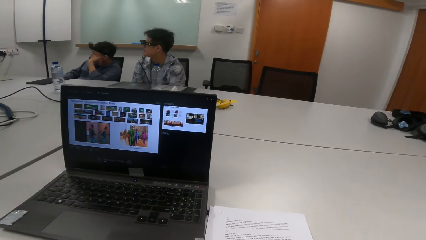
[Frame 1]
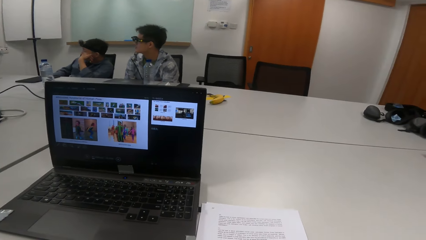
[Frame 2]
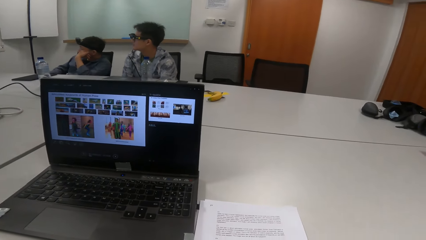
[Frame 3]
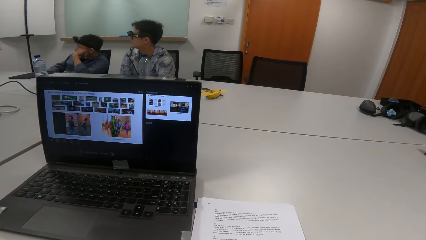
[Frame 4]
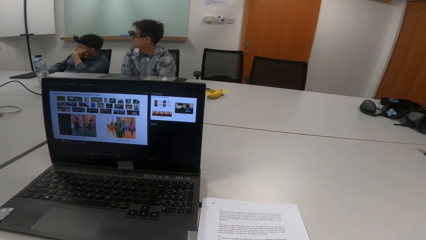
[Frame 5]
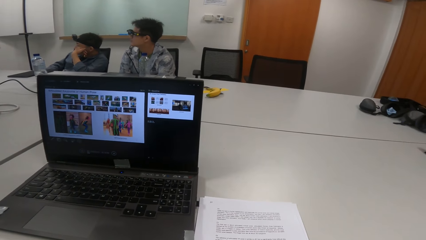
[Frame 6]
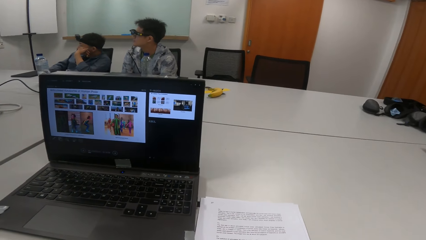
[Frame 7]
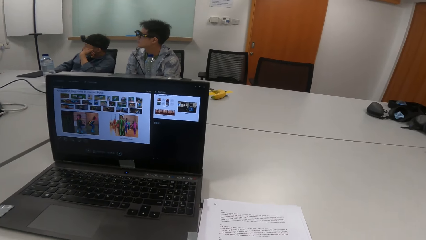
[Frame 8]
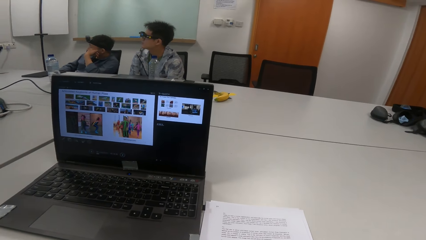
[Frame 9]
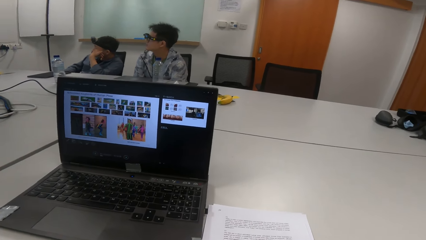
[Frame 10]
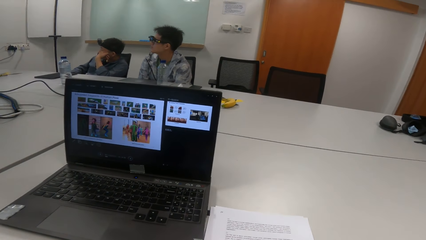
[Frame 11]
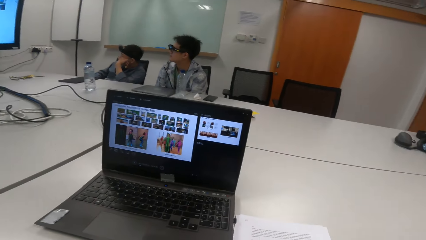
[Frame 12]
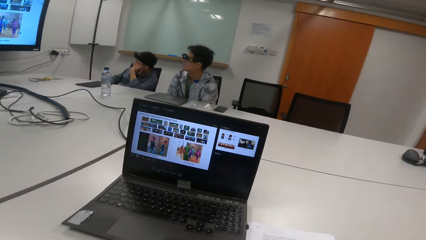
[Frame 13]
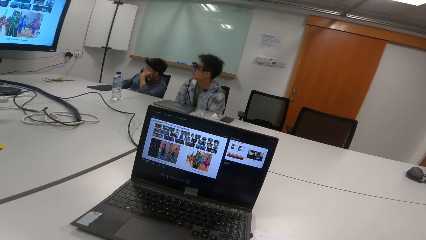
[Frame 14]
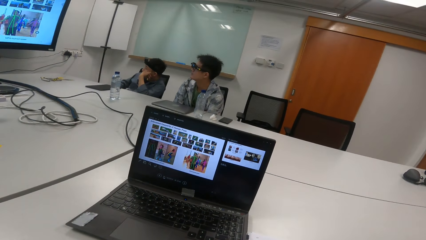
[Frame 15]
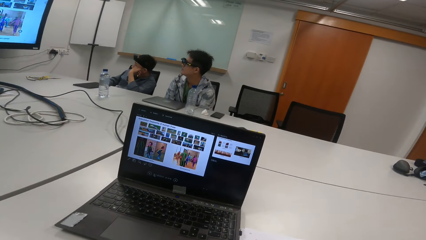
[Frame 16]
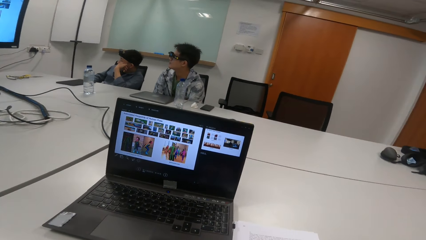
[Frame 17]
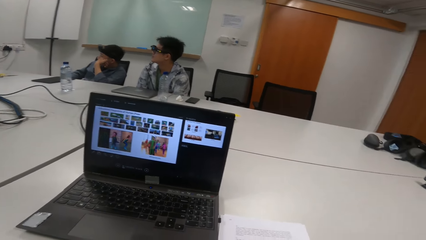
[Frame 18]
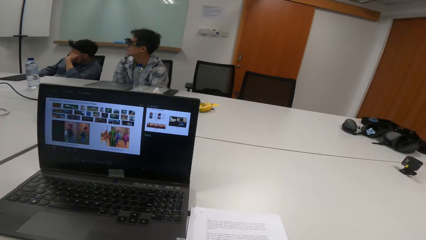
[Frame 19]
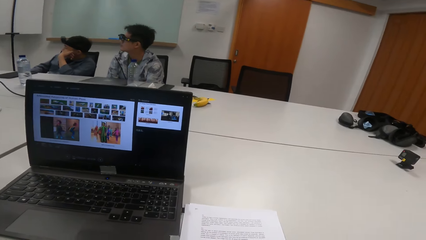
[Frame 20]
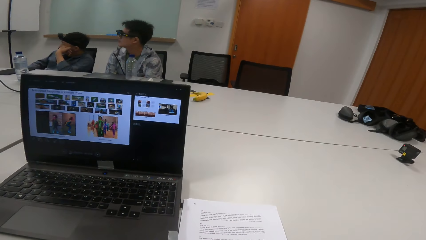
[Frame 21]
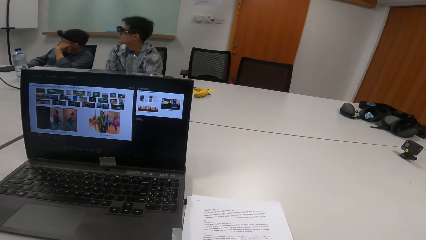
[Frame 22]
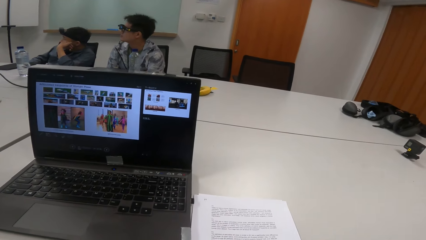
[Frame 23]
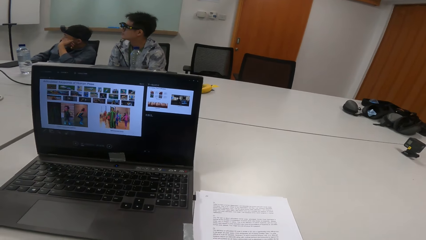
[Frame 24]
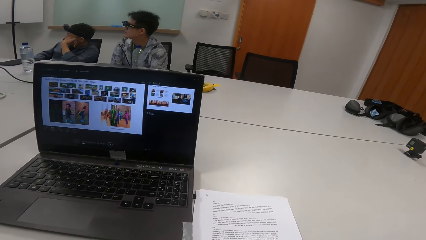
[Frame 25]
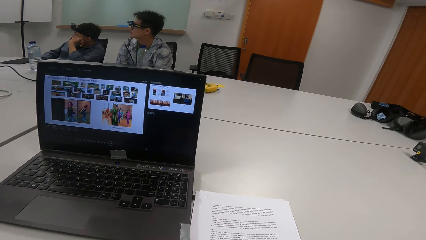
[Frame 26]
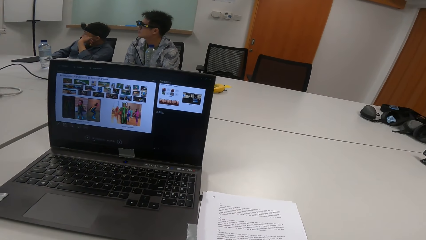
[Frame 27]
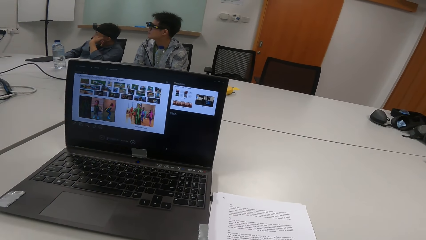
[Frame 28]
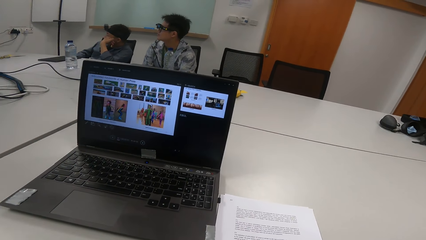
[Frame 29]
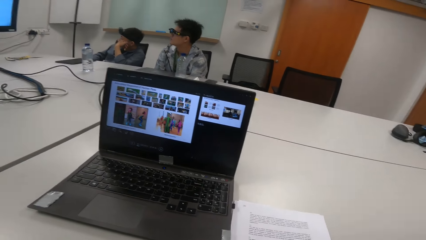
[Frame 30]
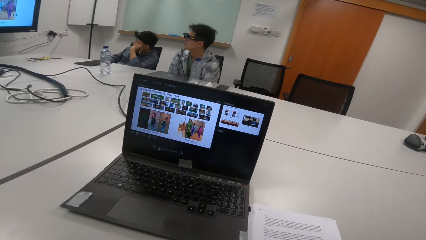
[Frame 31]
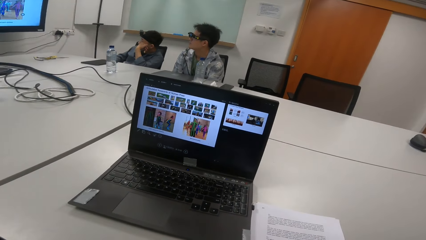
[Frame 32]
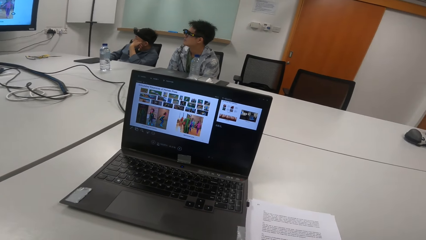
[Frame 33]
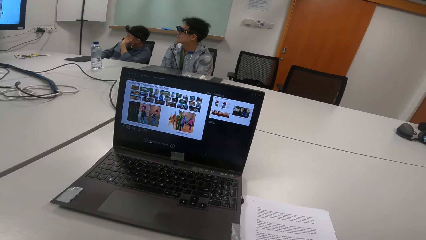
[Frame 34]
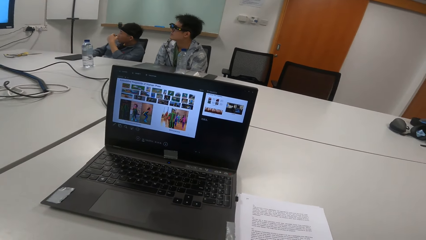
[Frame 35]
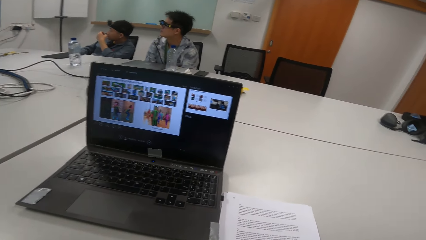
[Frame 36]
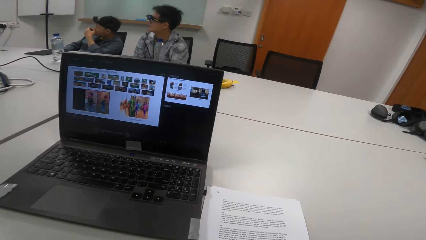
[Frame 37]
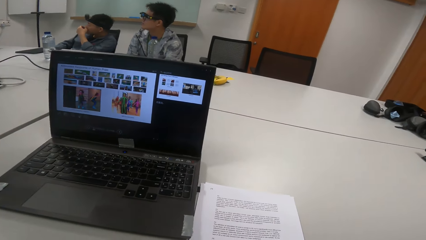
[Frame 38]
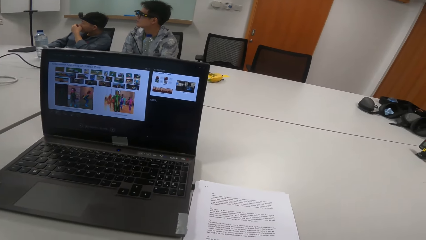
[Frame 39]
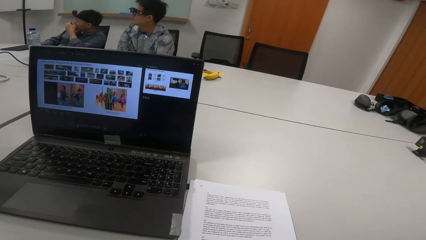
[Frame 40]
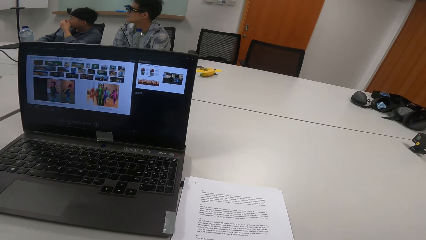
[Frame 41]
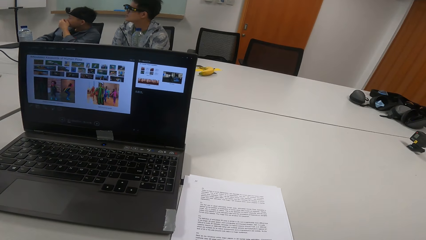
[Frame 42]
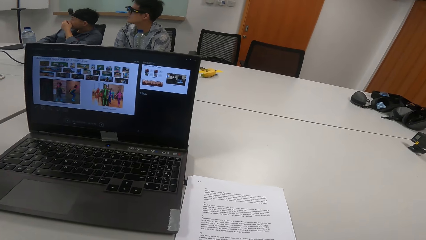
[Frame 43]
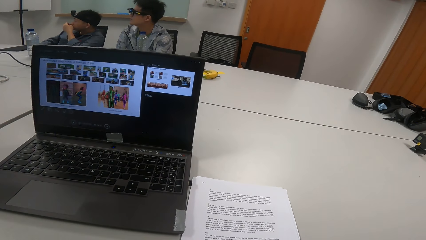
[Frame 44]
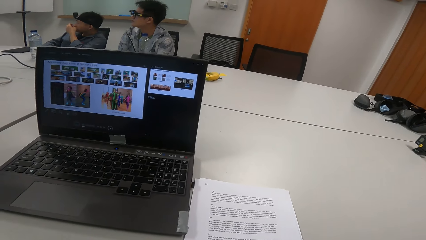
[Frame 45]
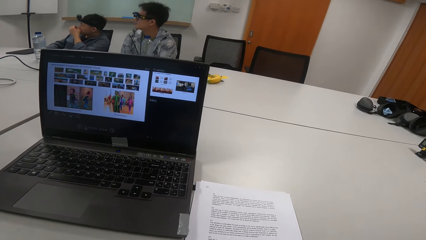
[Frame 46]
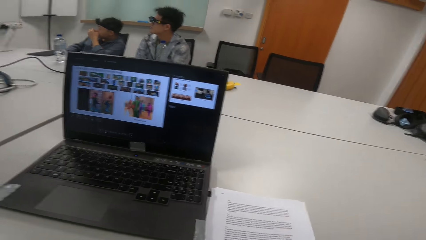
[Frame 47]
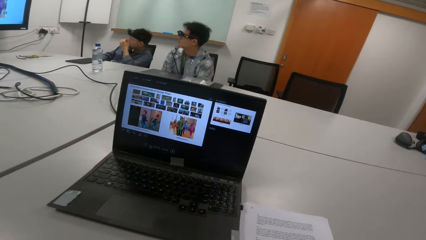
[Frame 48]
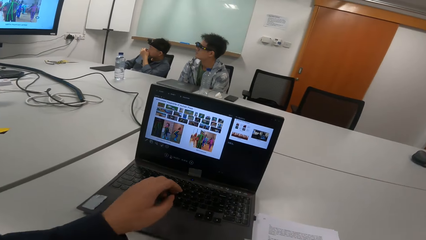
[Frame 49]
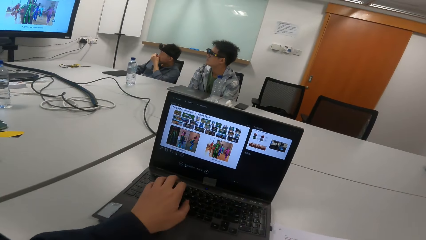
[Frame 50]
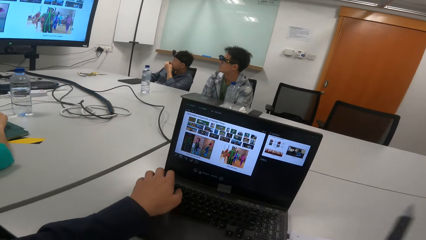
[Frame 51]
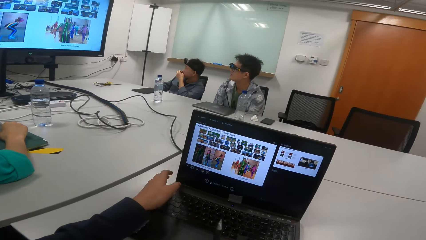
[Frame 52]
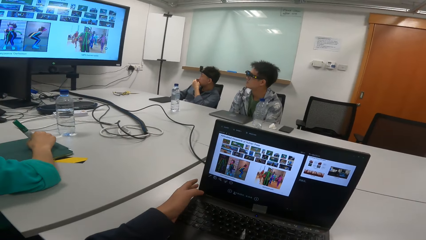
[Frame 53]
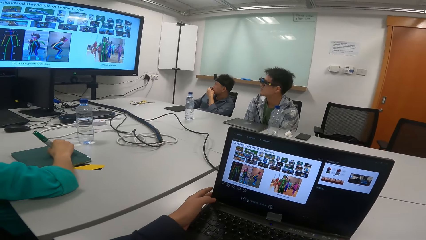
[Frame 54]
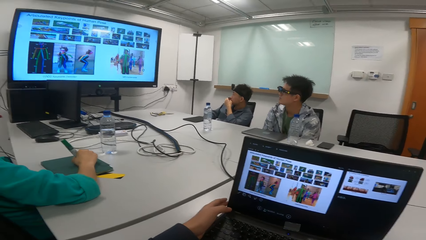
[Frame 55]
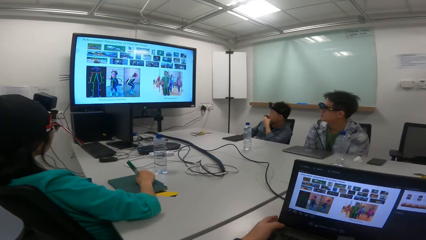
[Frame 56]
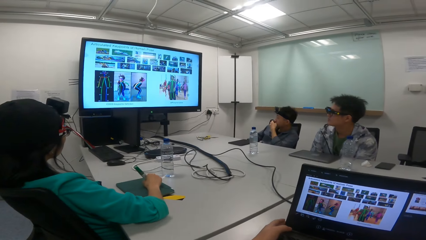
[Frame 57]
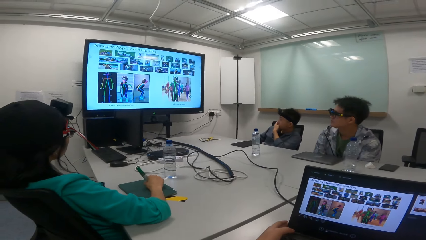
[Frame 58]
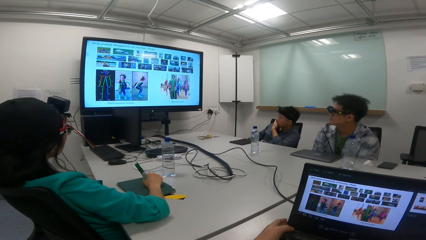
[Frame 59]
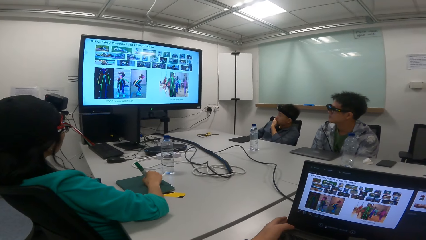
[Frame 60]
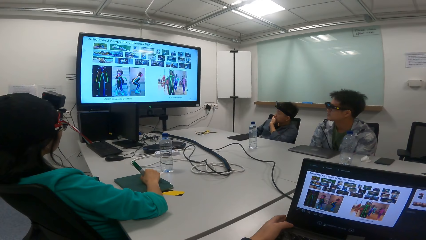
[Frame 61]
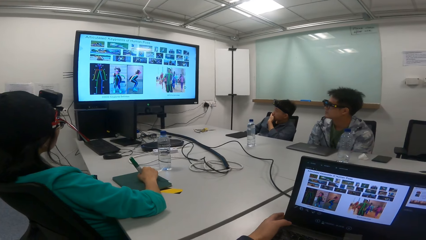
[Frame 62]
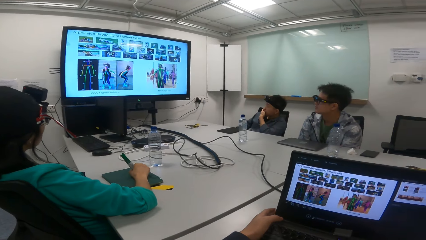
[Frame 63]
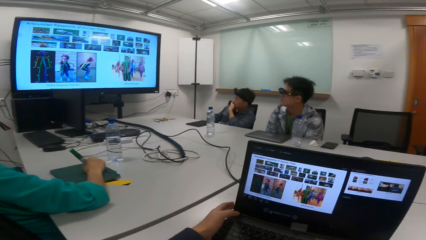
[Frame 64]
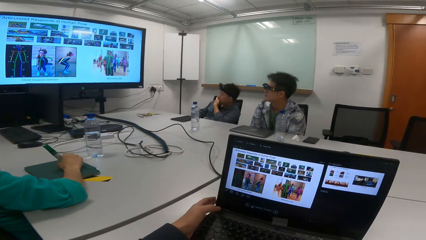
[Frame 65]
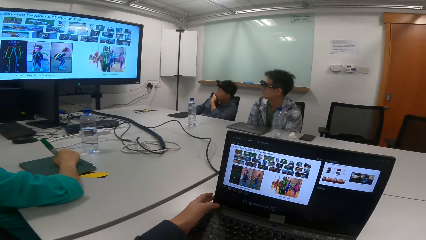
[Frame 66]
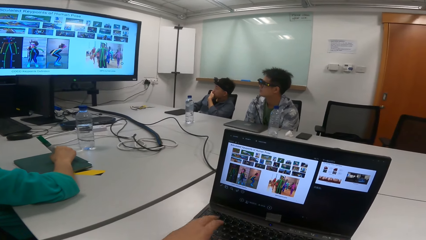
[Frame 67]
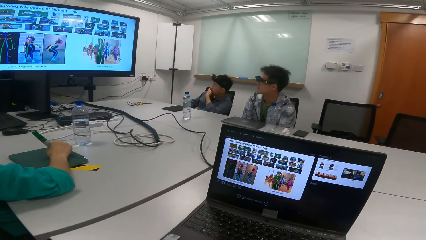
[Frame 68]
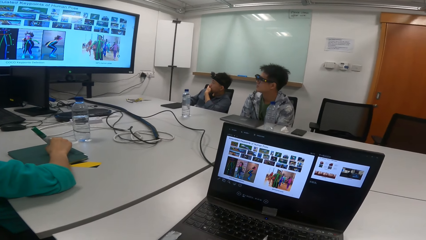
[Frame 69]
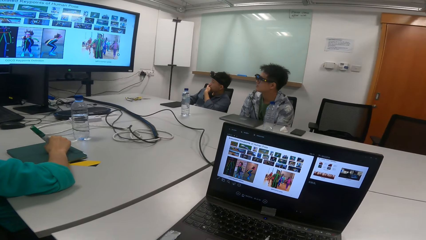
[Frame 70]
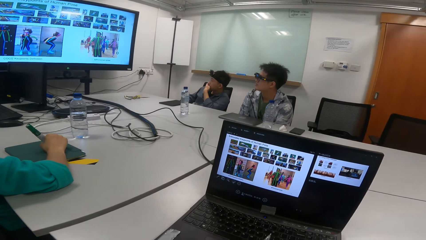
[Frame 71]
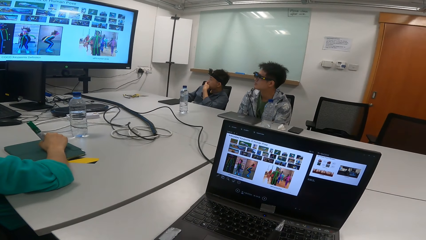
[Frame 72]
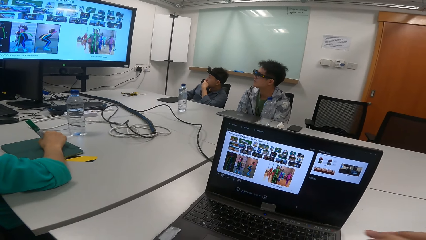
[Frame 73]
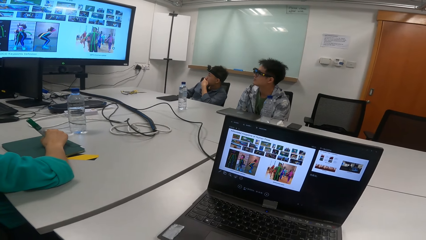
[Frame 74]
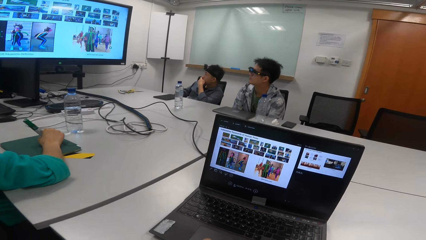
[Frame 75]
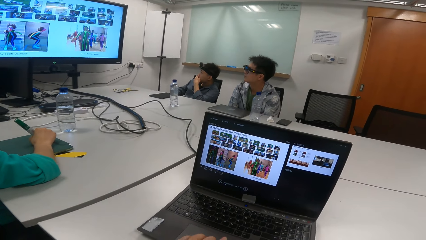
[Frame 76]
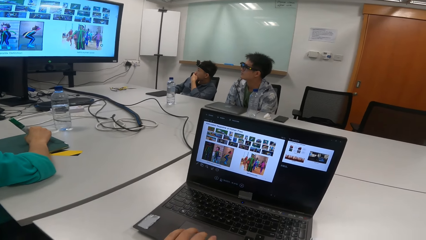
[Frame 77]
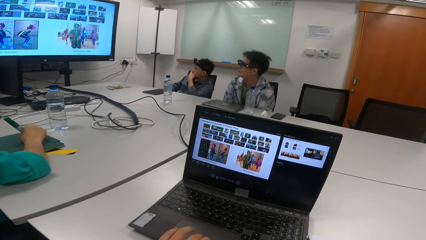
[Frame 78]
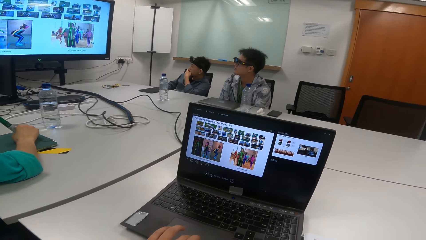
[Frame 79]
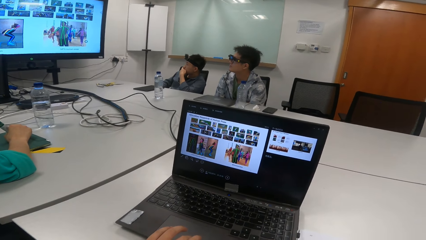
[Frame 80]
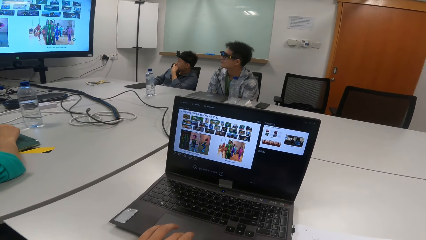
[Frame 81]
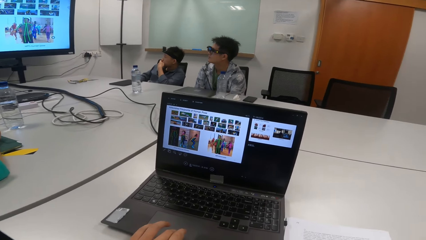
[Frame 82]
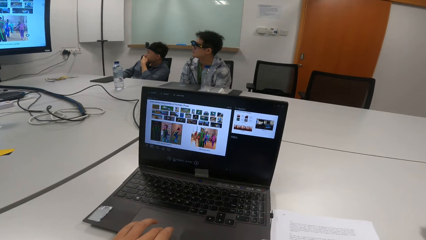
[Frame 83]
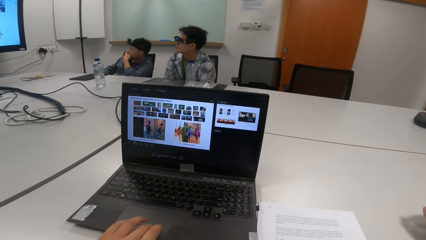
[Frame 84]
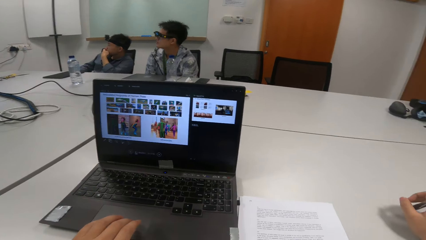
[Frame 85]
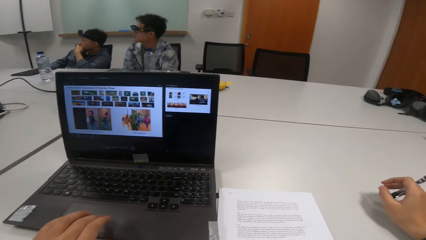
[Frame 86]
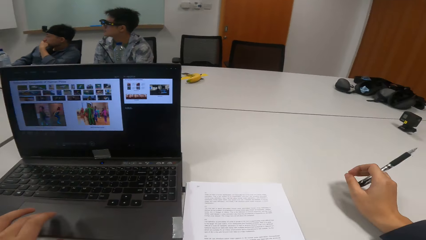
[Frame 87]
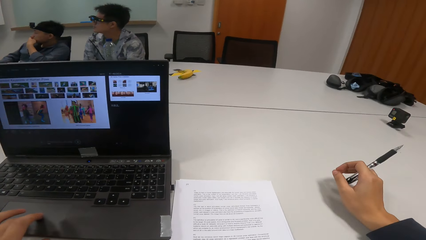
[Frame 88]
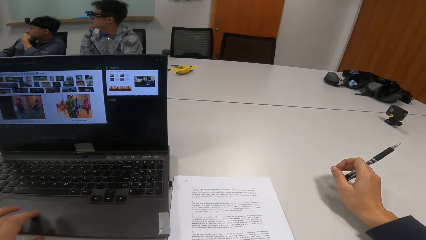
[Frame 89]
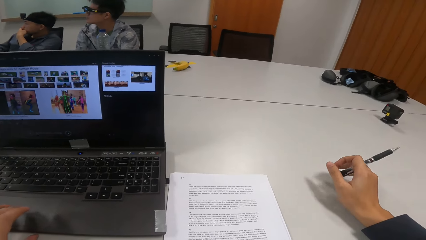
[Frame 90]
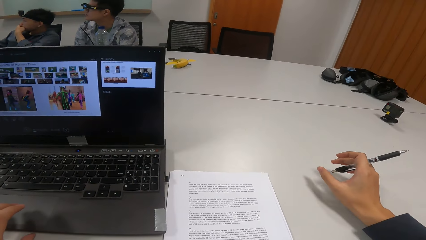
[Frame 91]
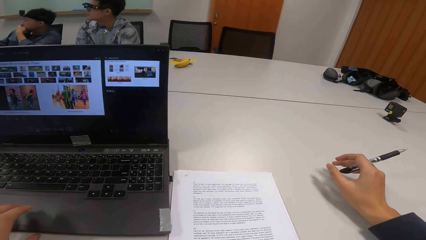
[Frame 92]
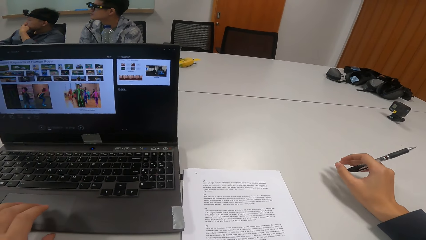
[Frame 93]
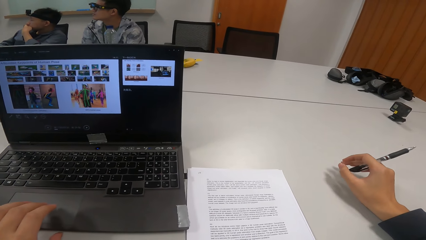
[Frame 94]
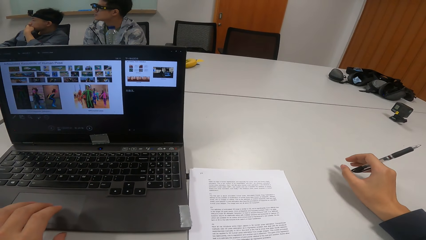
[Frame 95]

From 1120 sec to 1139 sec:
The camera wearer holds the laptop. They interact with the man, the person and another man. They press the laptop. They read the presentation.
